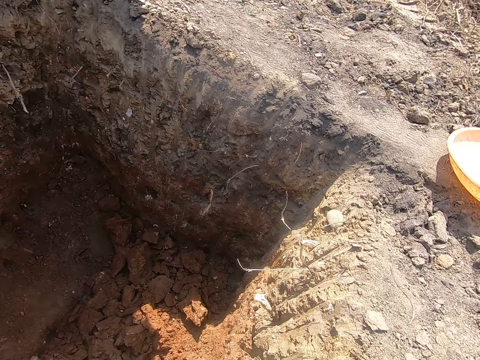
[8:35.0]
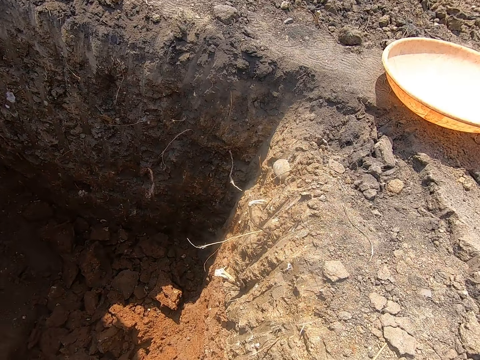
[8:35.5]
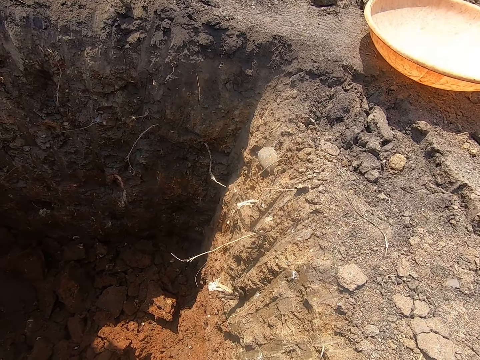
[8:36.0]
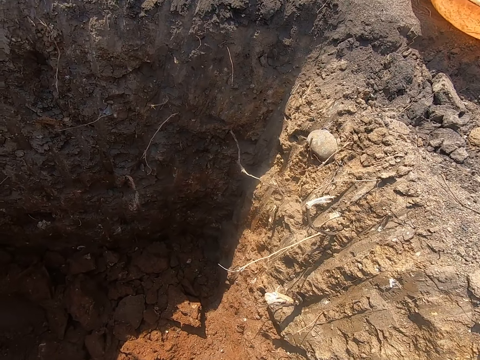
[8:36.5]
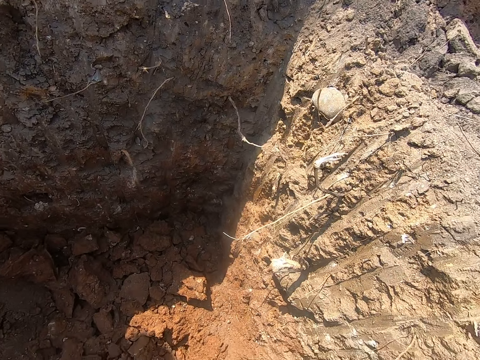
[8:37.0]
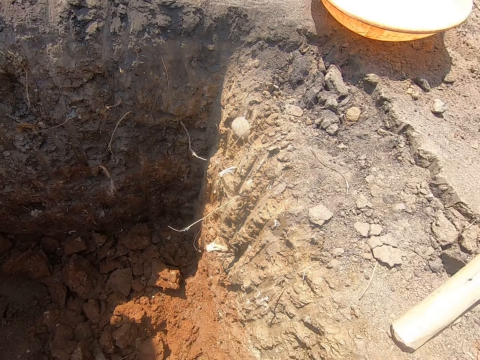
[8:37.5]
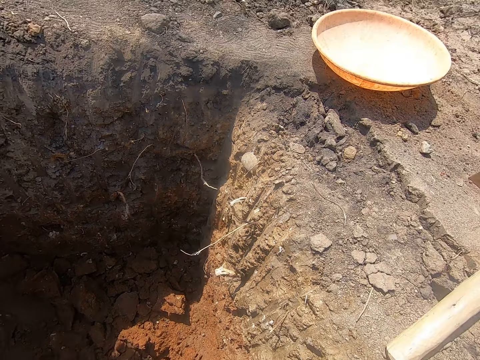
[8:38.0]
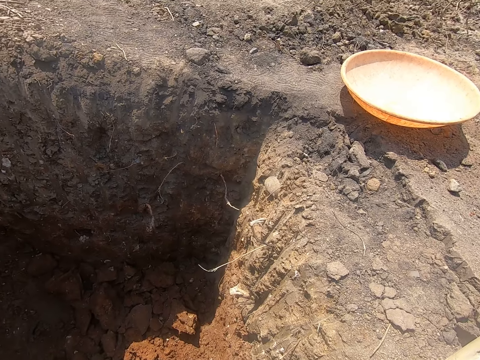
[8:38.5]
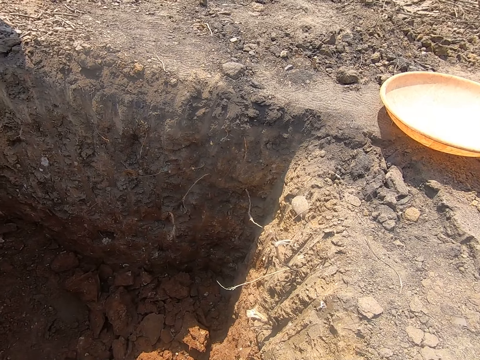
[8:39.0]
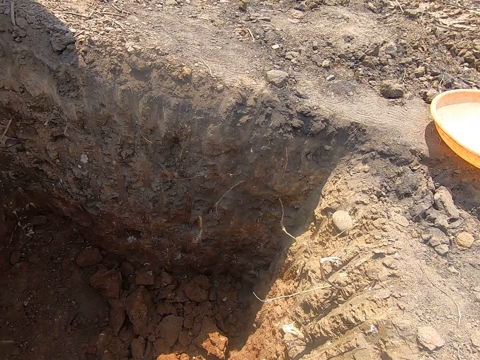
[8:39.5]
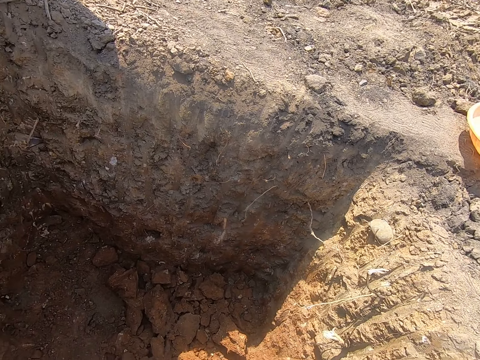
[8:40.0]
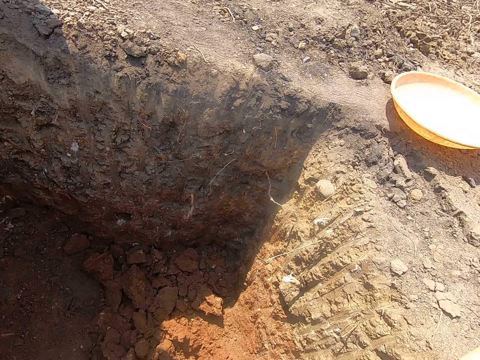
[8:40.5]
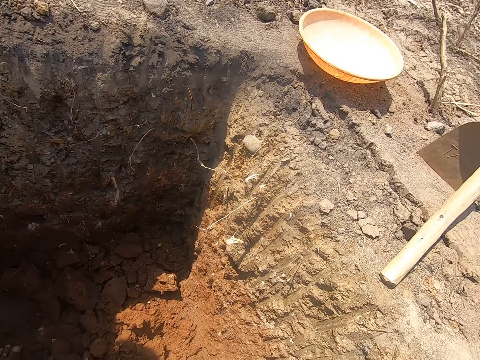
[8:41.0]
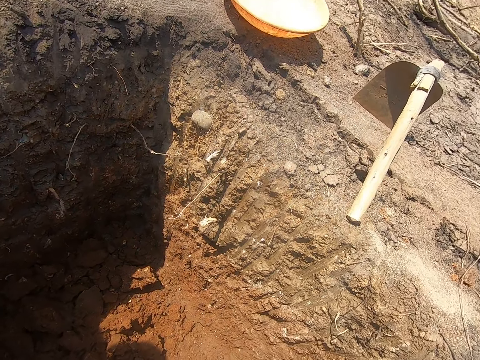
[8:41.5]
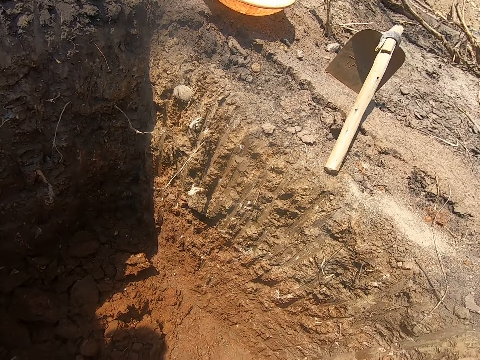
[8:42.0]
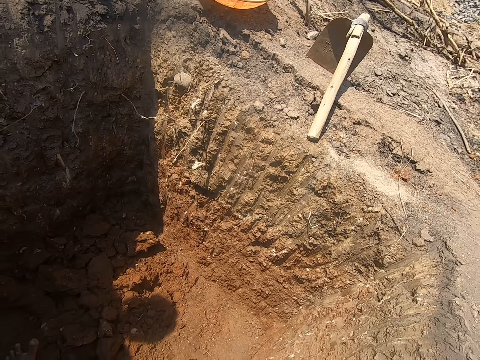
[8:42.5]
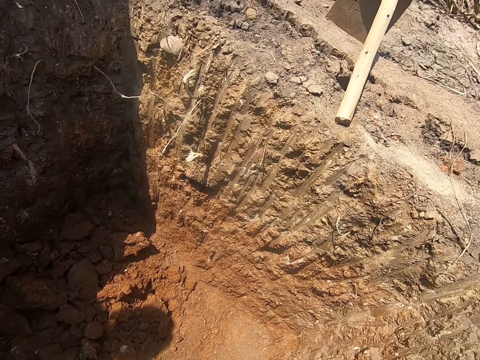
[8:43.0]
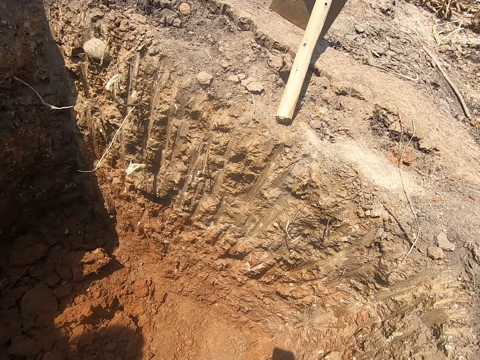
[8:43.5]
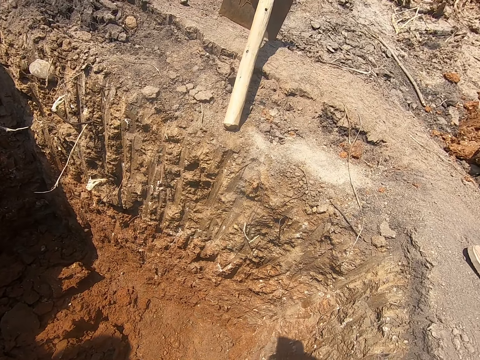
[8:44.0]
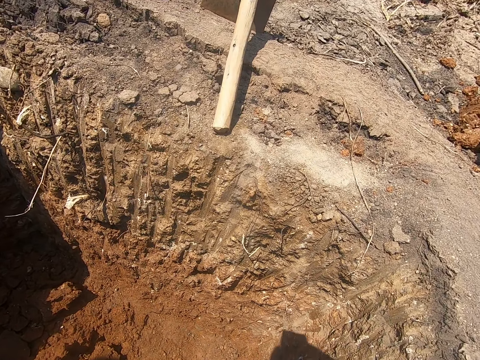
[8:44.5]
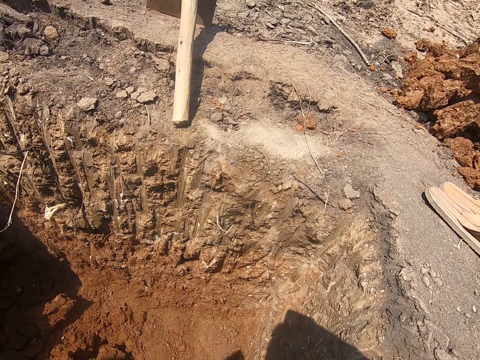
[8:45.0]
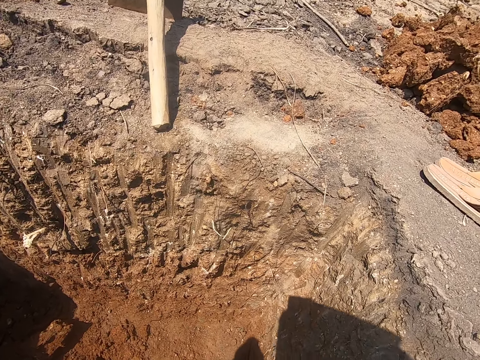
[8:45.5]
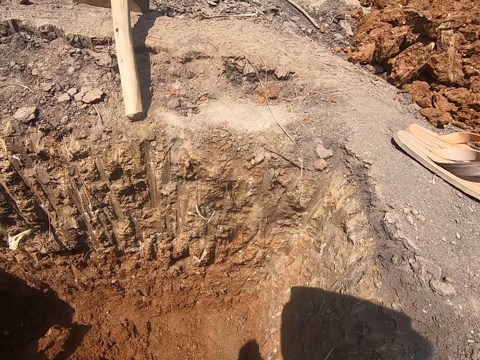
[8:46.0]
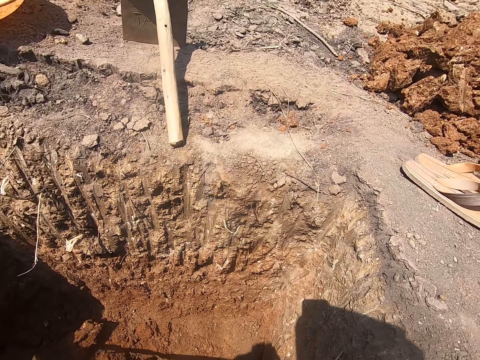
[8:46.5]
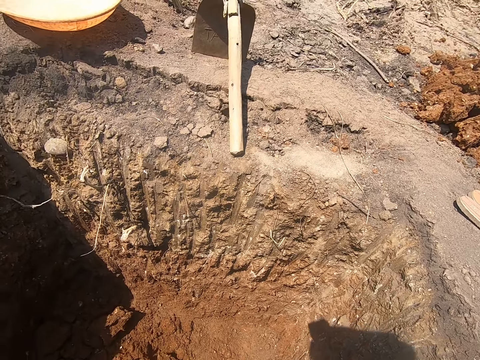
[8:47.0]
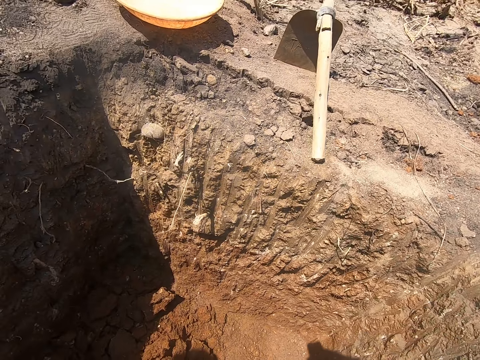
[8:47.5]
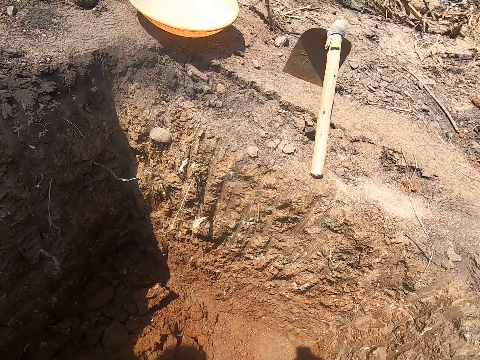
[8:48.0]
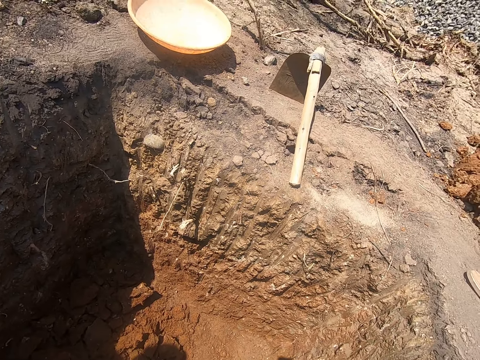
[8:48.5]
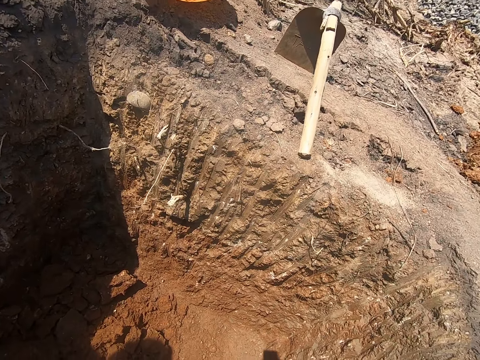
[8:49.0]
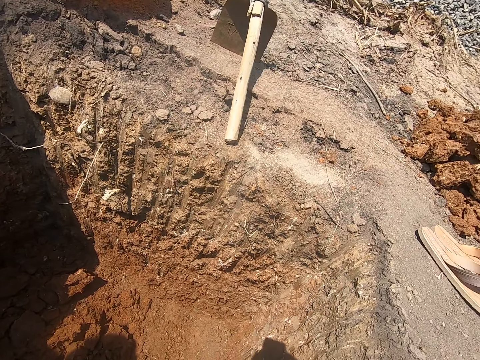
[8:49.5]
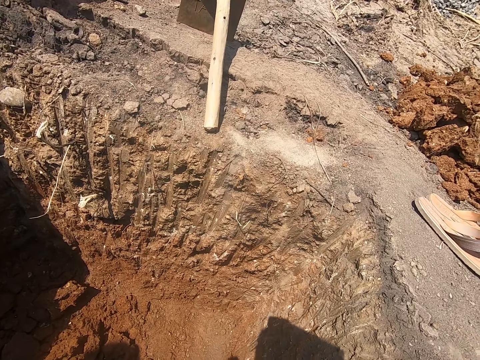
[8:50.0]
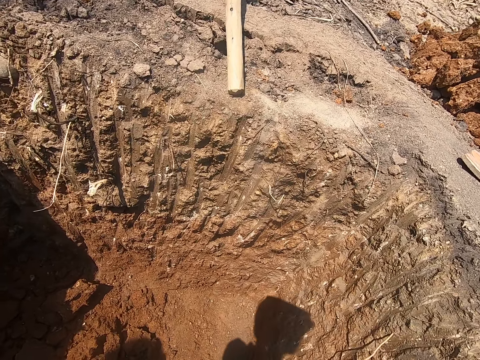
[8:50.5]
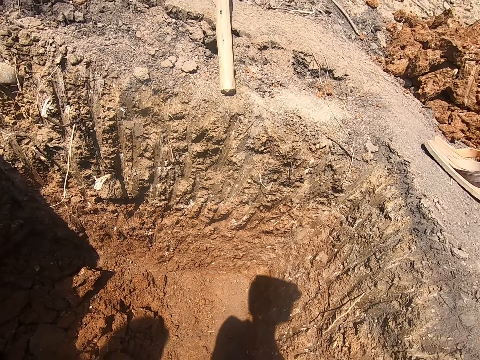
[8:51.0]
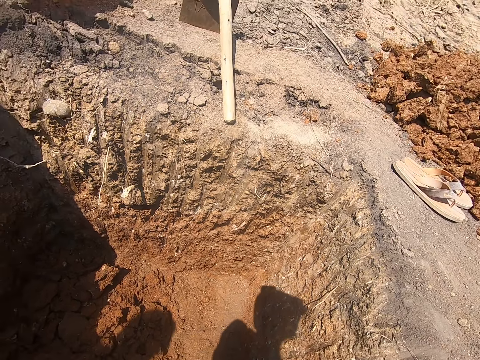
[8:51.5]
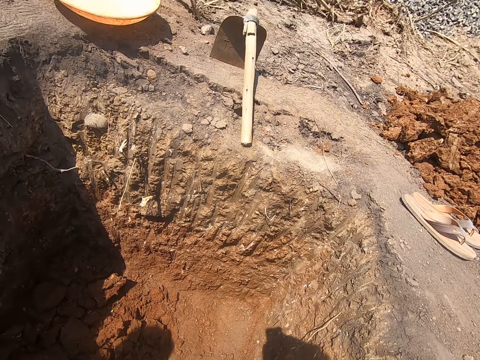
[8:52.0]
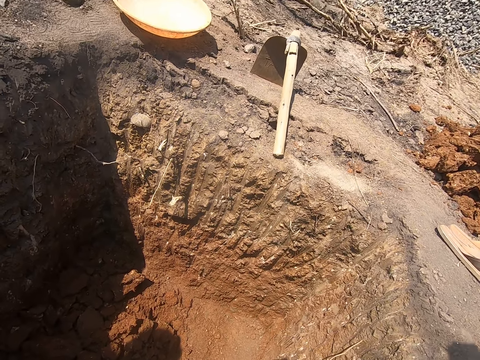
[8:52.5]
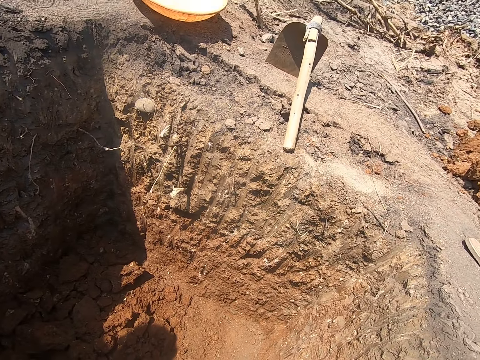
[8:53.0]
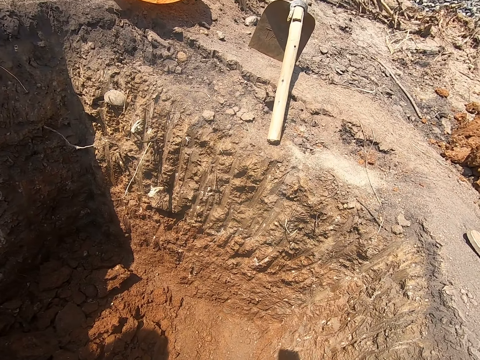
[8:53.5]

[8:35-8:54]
The camera wearer converses with the man. He digs the pit with the digger in his hands.

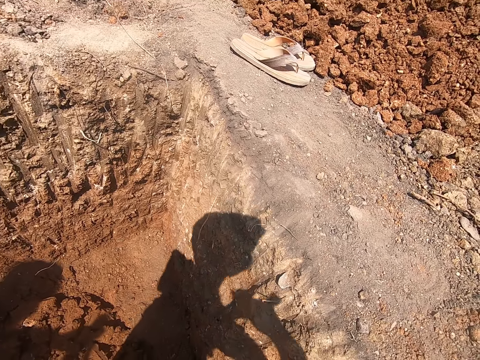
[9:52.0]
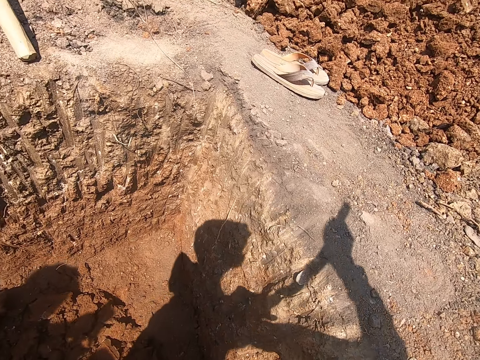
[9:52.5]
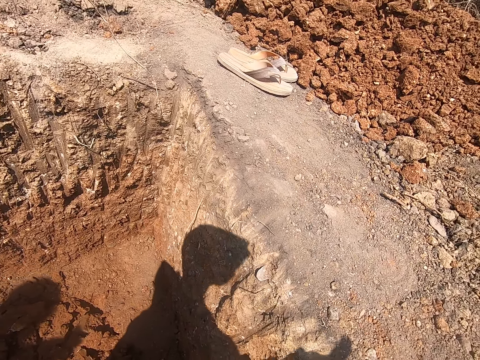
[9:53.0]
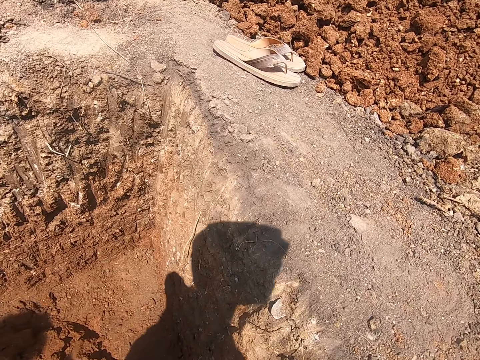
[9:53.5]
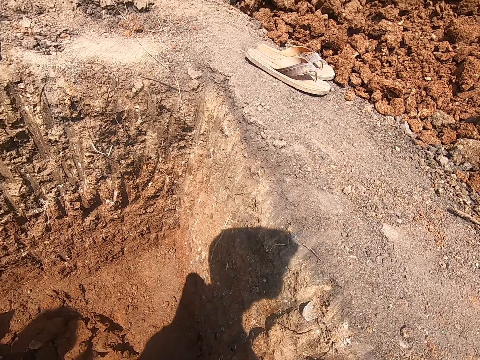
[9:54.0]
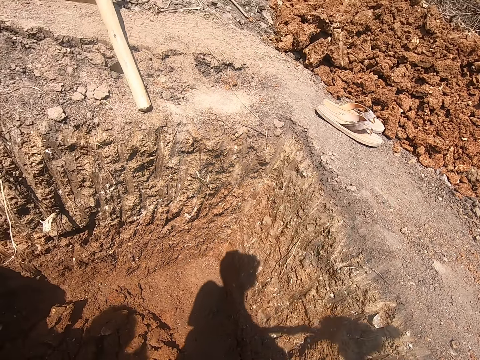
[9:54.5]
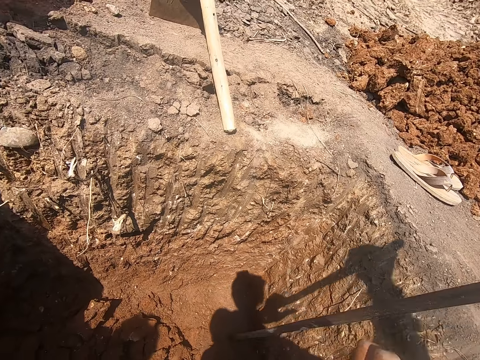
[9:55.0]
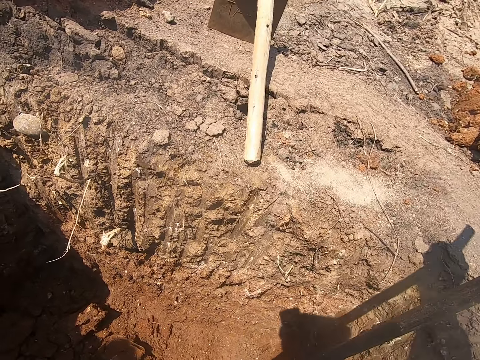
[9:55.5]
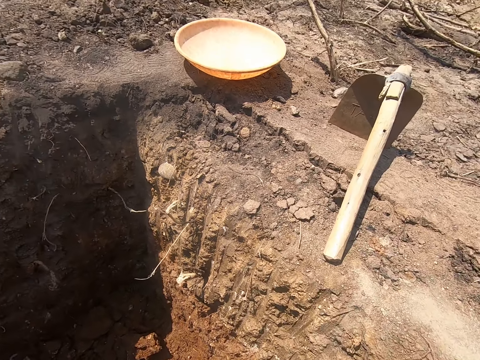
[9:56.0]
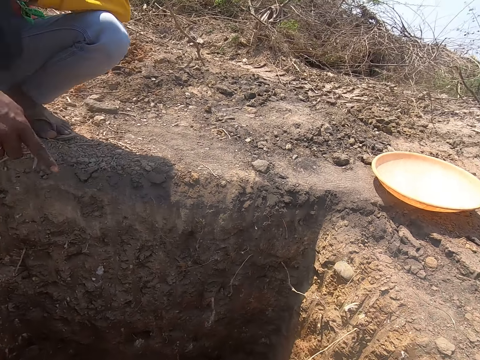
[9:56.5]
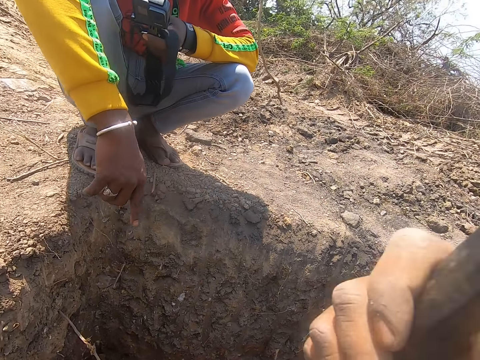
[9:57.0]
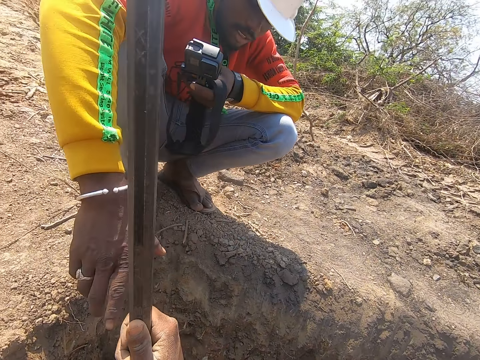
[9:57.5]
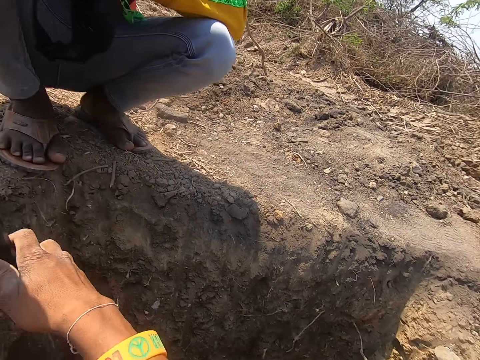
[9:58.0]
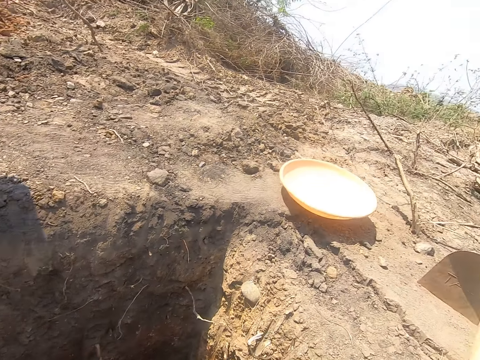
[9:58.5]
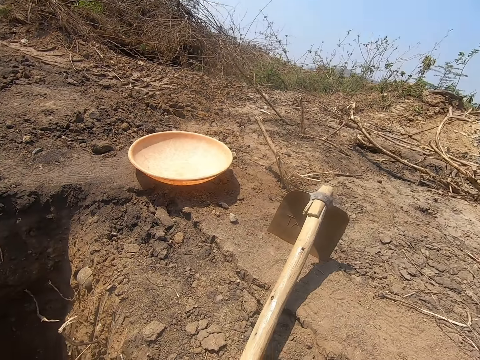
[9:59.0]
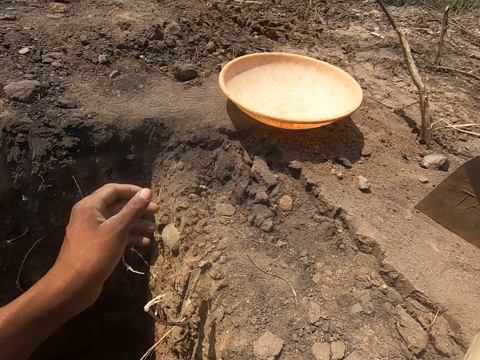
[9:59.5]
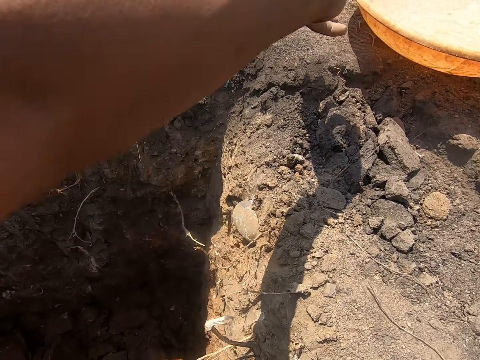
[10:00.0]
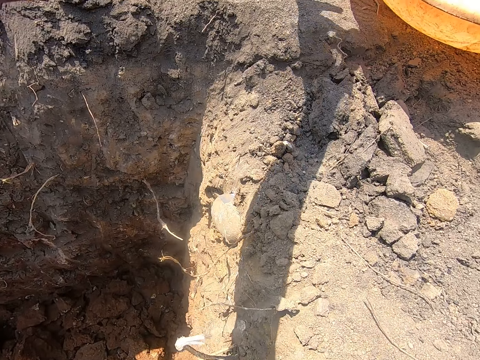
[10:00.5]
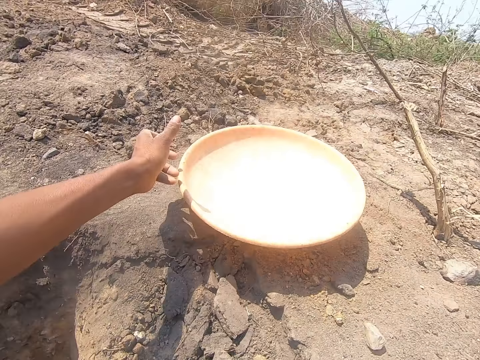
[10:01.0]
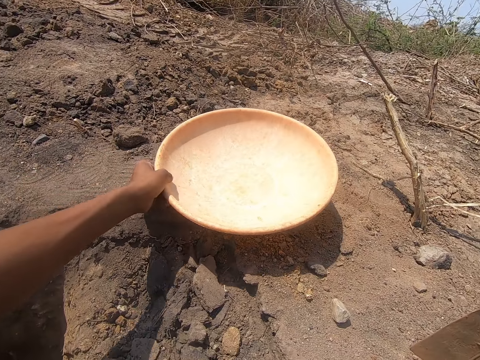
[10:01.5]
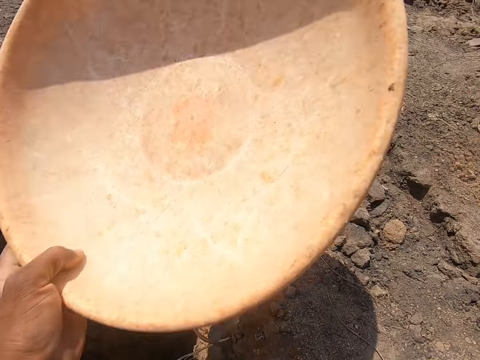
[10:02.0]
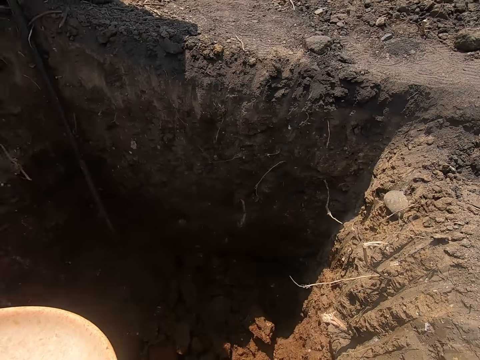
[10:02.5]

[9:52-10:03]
The camera wearer converses with a man. He hands the pole to the man with his right hand. He picks a head pan or basin from the floor with his left hand.
